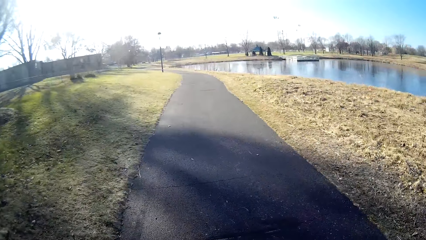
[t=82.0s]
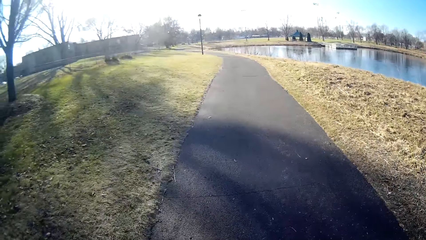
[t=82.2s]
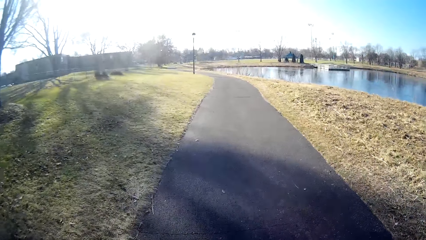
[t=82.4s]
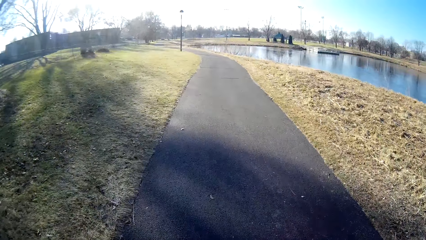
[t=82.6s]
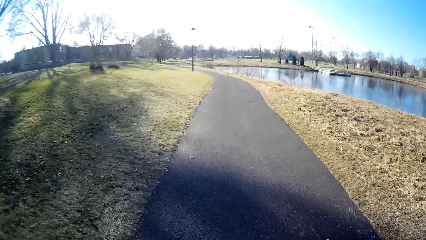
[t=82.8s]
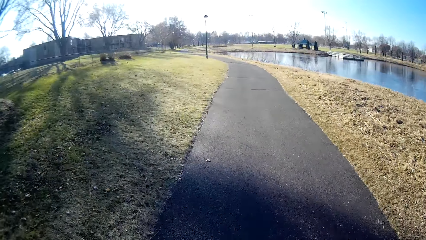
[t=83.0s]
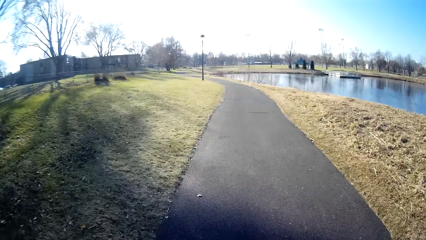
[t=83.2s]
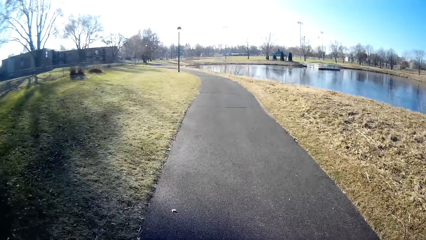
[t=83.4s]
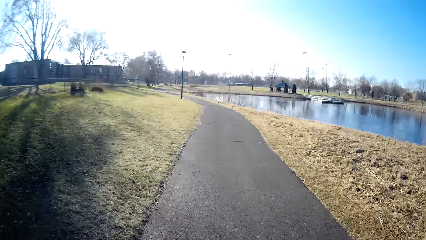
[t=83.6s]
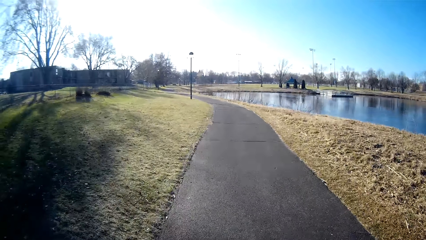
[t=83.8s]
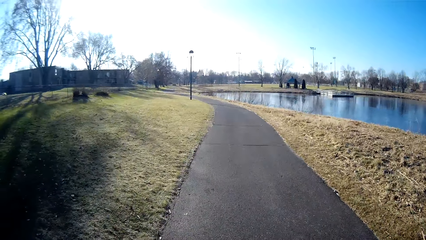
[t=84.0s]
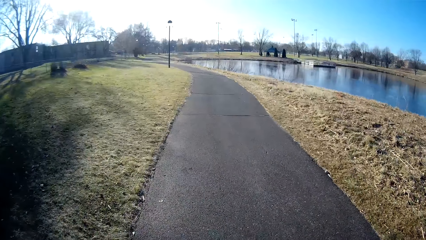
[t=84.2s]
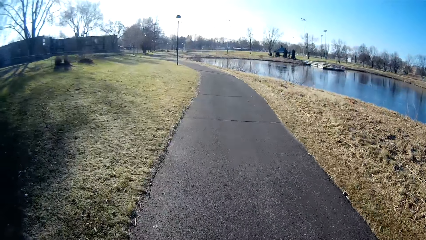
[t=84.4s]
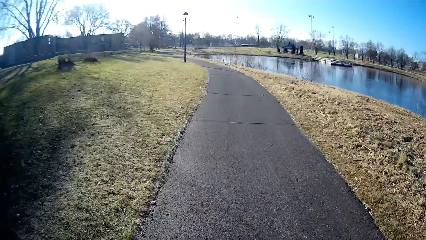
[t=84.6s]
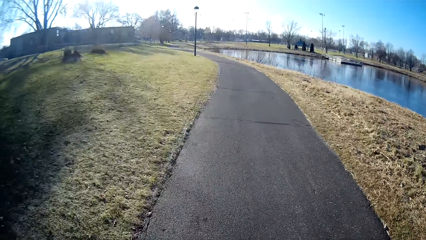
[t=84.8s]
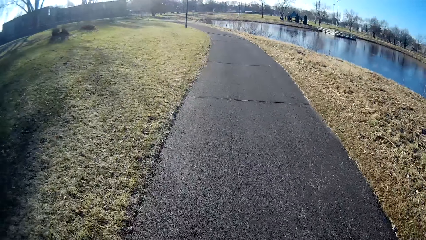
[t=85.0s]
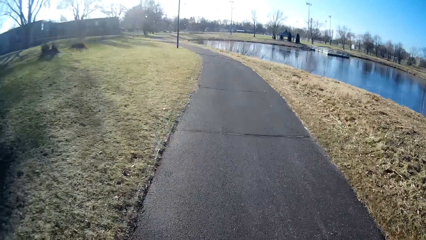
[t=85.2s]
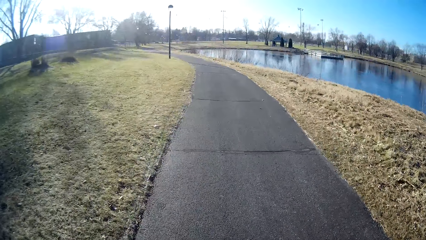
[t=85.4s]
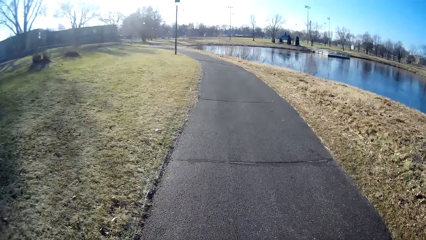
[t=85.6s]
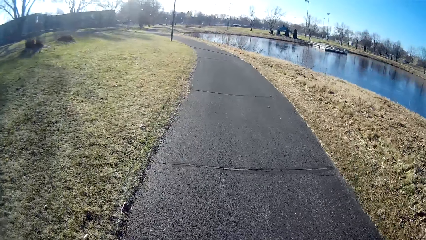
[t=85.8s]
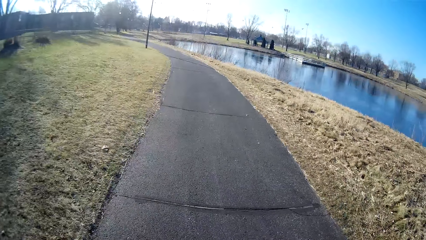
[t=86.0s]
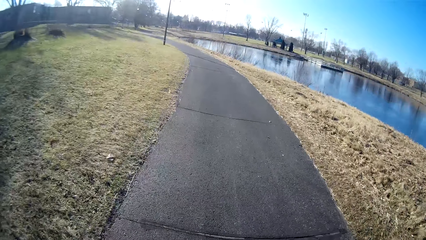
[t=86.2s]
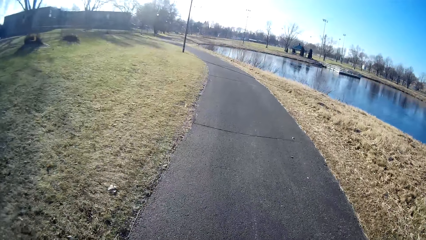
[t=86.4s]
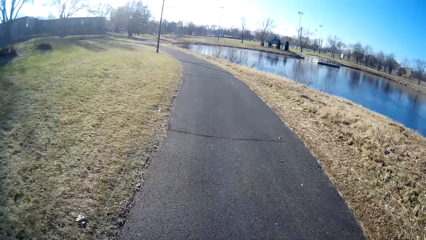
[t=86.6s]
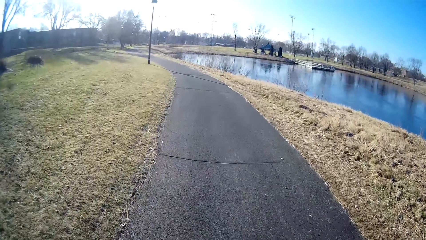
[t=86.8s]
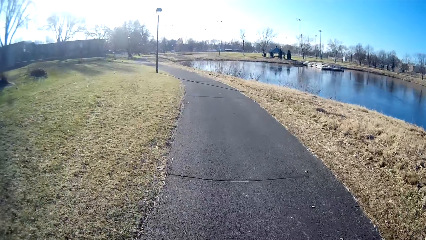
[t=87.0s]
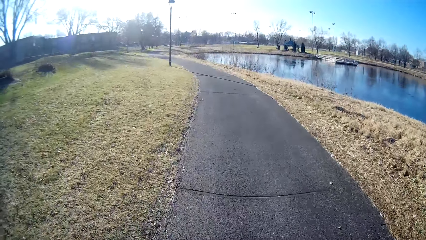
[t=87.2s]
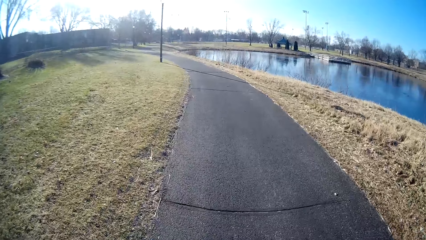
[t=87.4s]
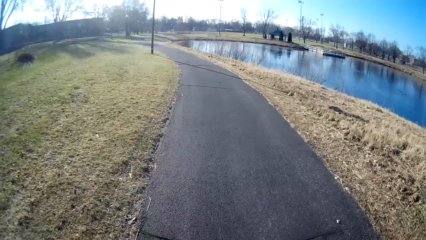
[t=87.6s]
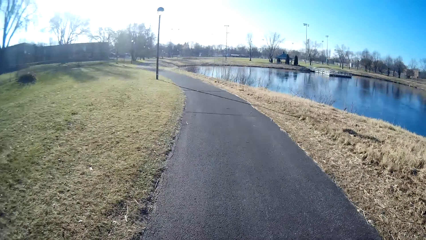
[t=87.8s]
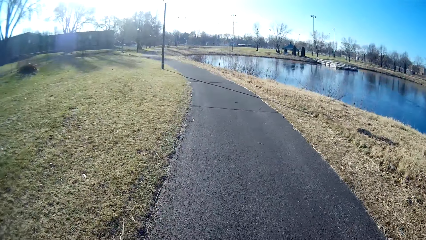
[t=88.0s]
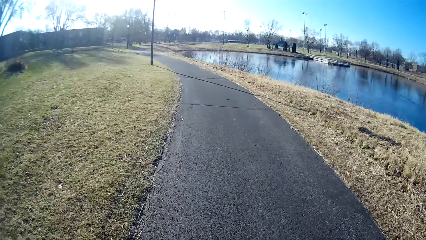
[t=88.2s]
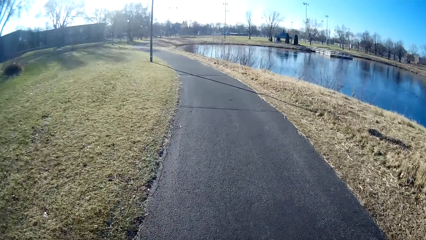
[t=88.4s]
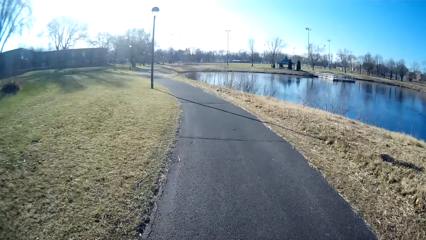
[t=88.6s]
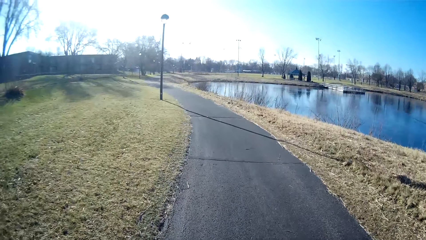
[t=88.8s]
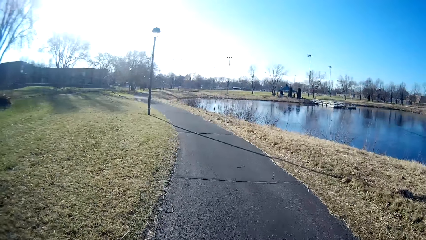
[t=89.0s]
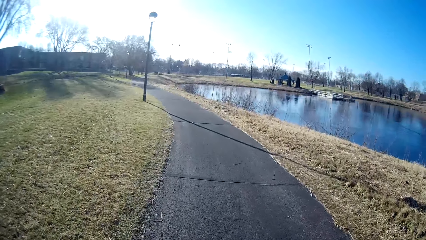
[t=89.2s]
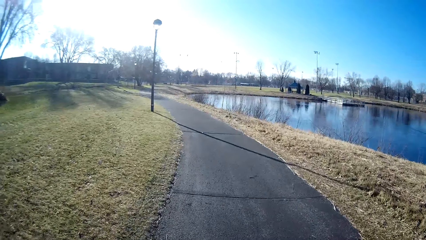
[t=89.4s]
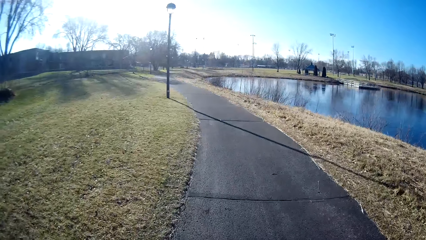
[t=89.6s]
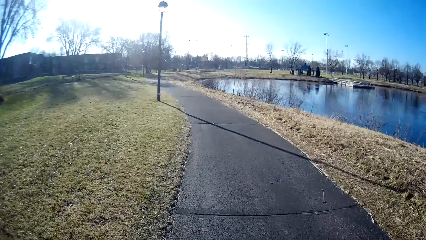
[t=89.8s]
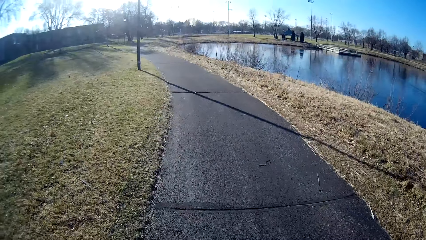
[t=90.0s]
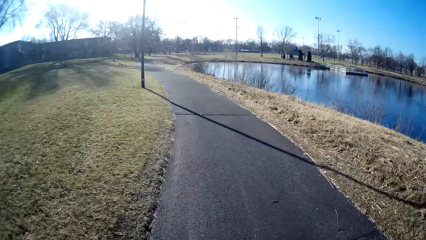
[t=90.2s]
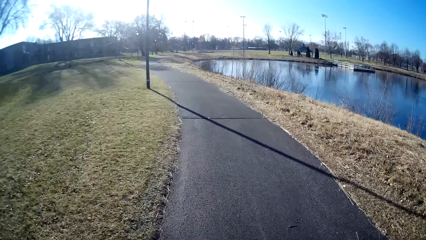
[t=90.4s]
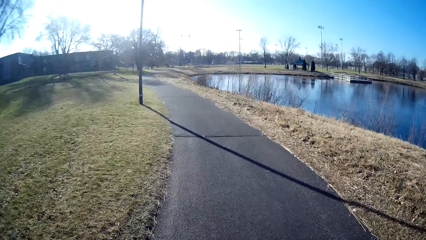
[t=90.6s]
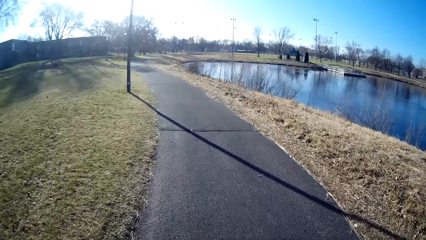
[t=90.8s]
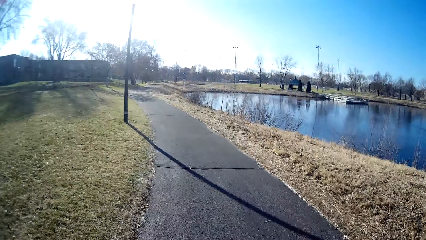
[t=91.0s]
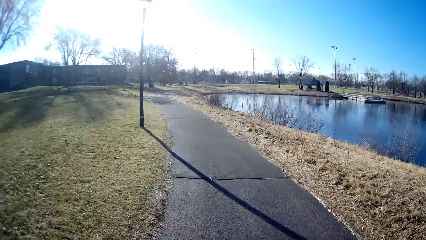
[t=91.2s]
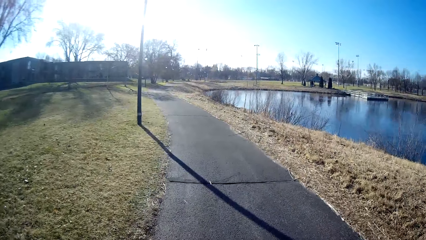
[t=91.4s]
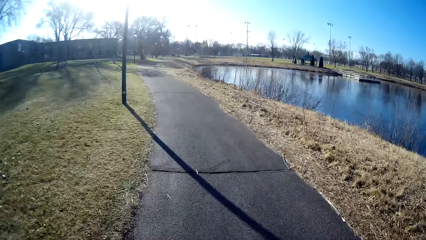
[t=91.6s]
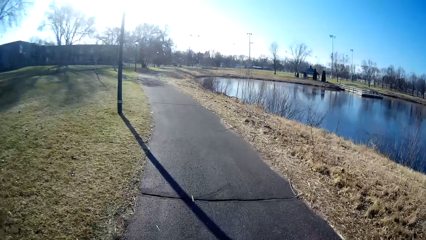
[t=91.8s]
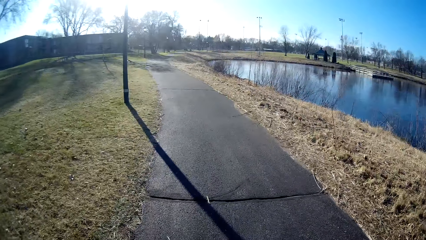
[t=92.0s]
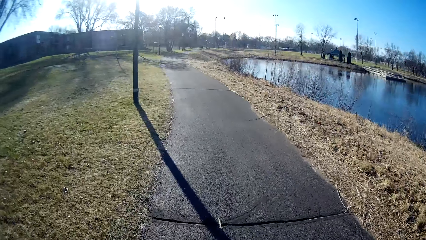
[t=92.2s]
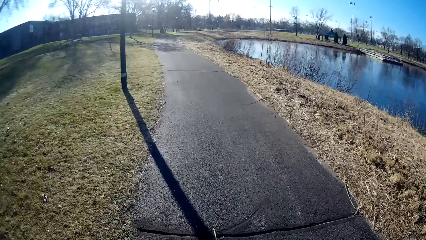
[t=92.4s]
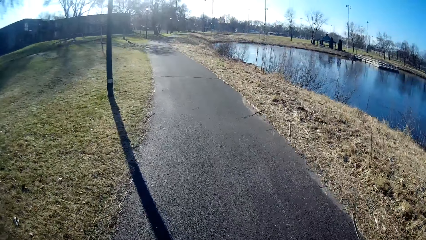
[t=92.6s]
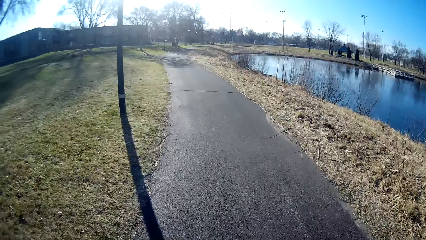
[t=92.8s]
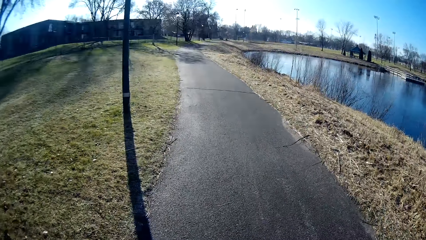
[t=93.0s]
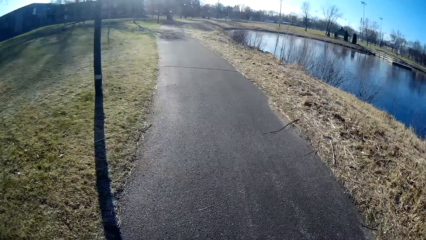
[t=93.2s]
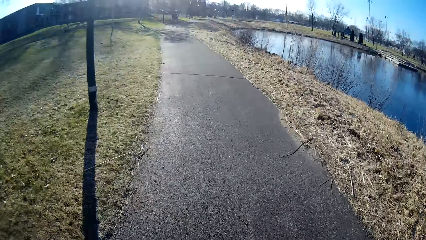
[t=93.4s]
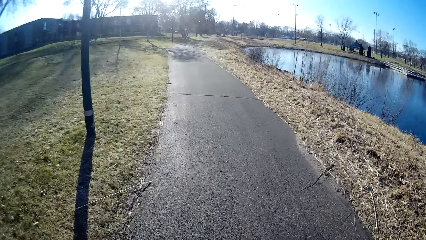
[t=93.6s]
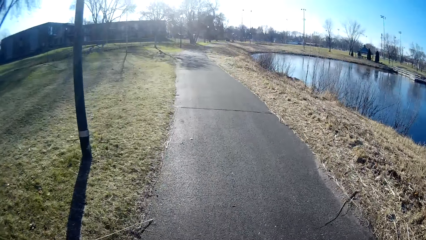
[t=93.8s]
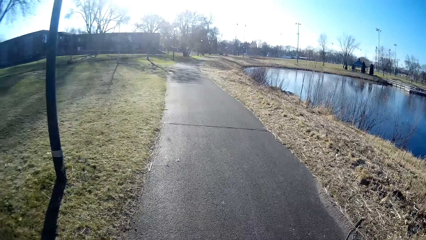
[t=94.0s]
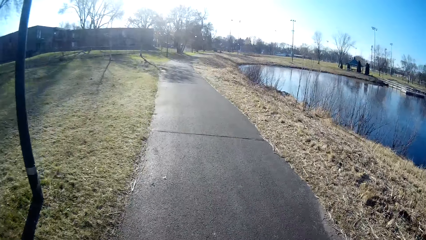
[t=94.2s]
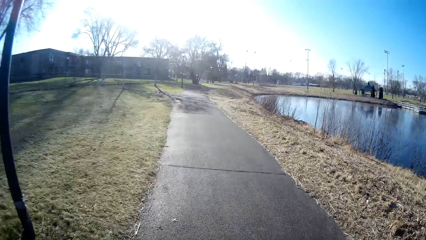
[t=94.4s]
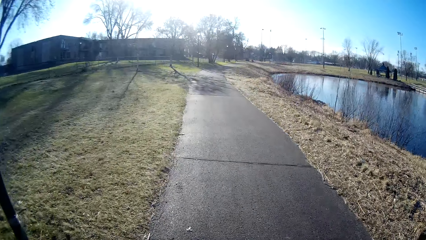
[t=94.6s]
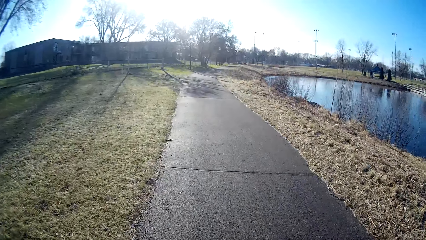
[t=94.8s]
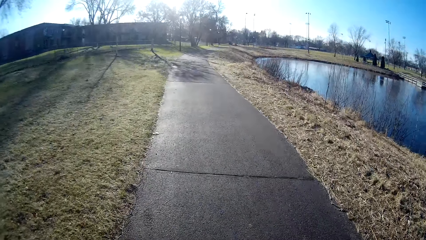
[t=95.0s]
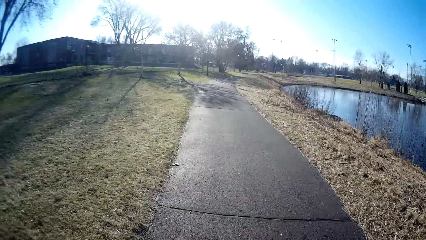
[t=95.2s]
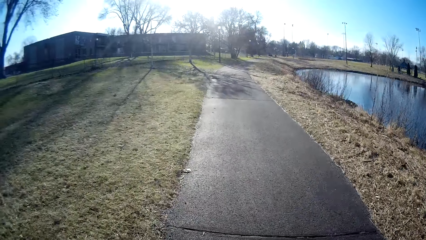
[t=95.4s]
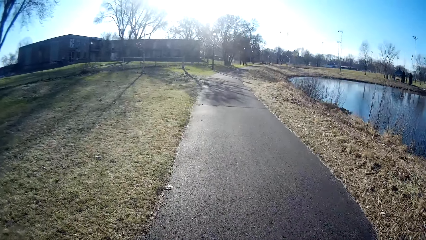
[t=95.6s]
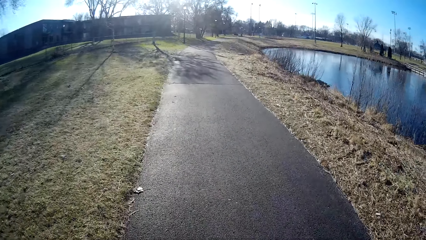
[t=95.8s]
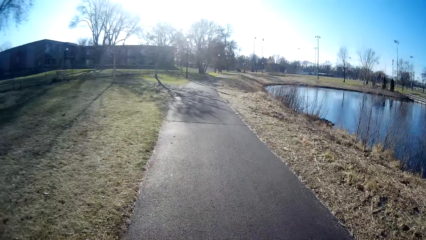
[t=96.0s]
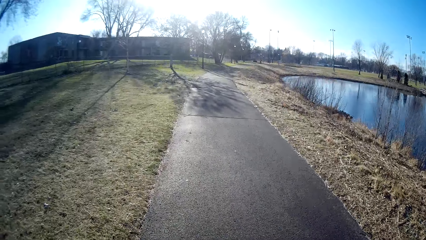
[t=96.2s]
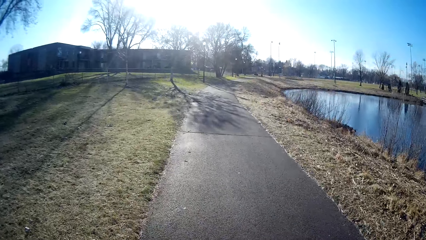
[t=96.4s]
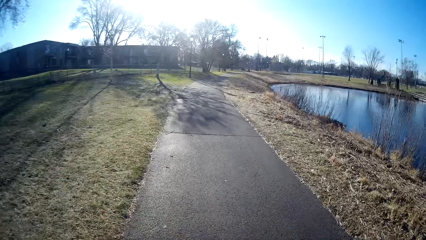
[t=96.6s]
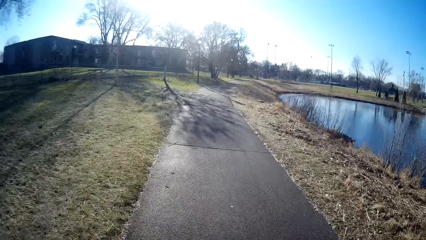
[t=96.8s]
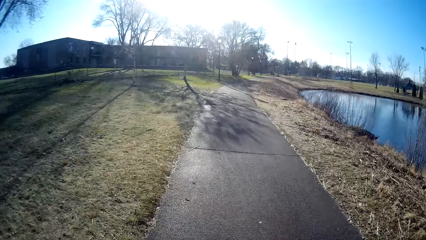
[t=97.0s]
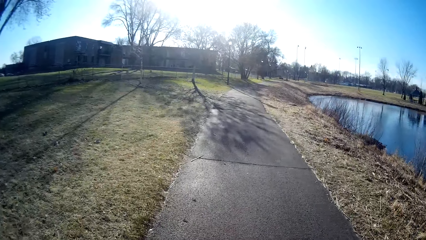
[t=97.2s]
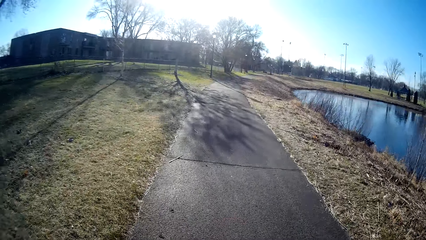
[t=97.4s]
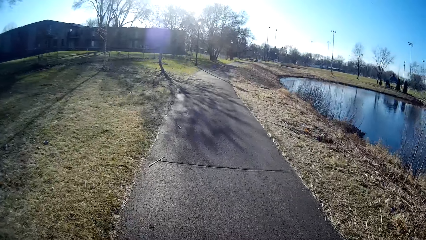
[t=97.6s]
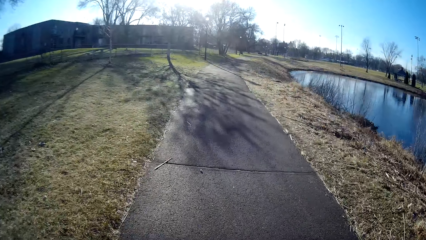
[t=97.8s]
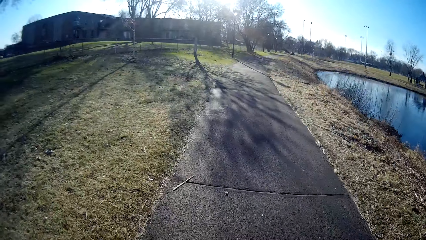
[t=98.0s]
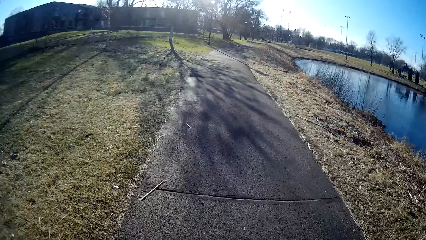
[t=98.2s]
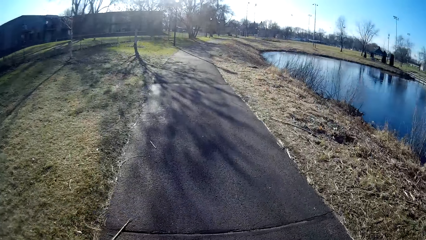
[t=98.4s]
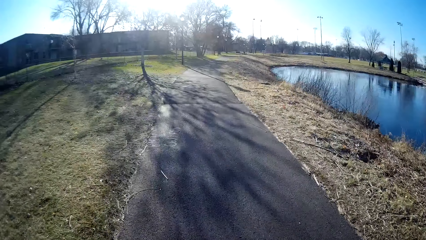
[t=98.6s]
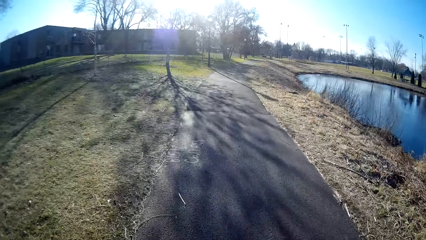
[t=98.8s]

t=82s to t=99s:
The camera wearer converses with a person. The person converses with the camera wearer. The camera wearer turns left. They converse with the person.
